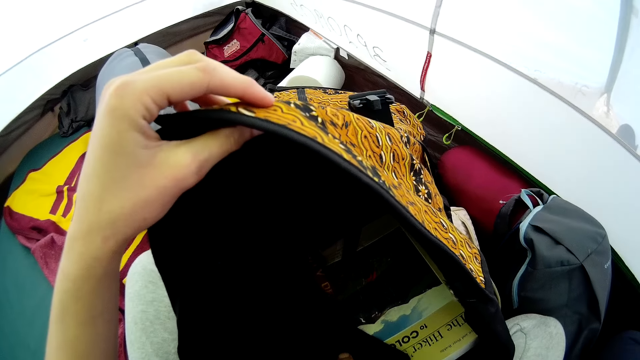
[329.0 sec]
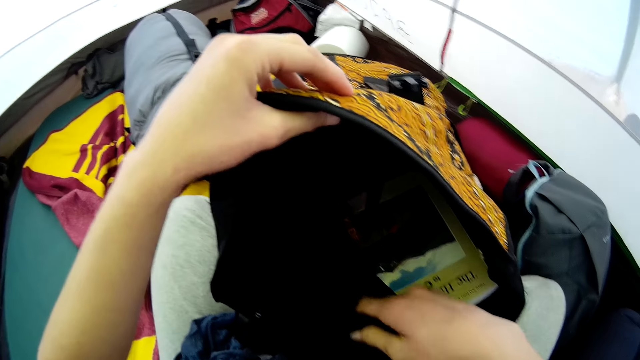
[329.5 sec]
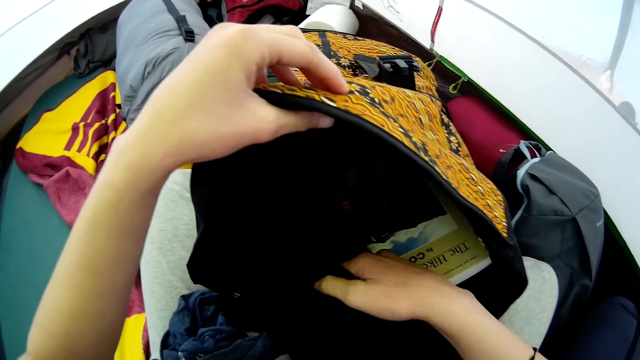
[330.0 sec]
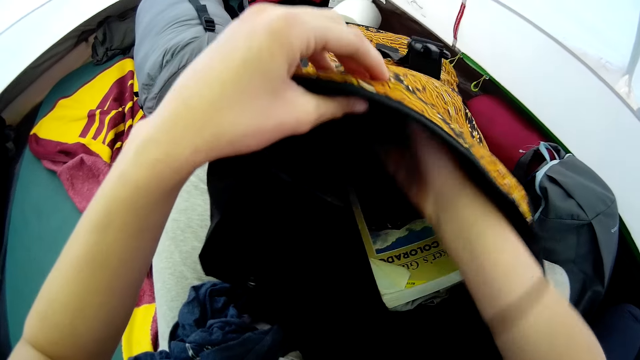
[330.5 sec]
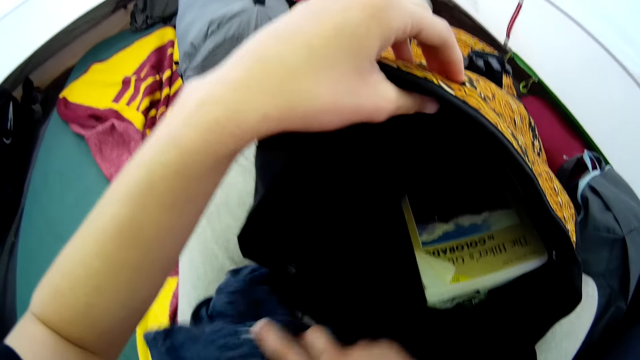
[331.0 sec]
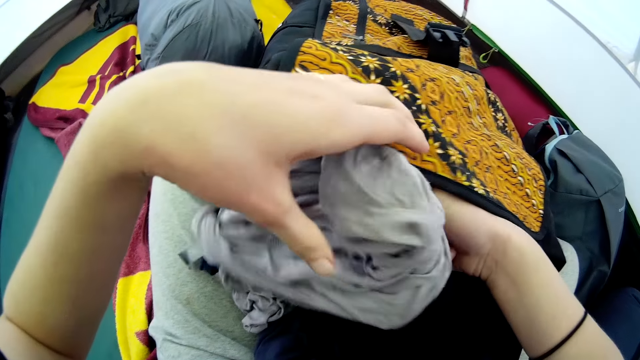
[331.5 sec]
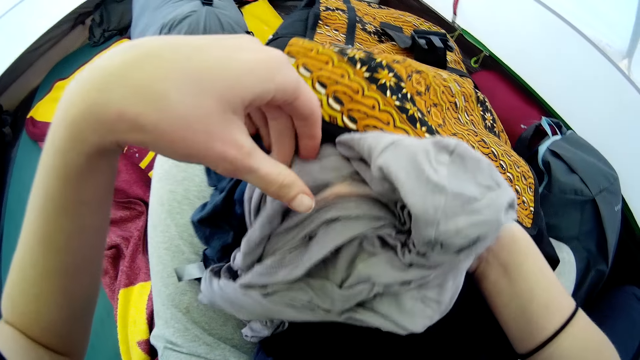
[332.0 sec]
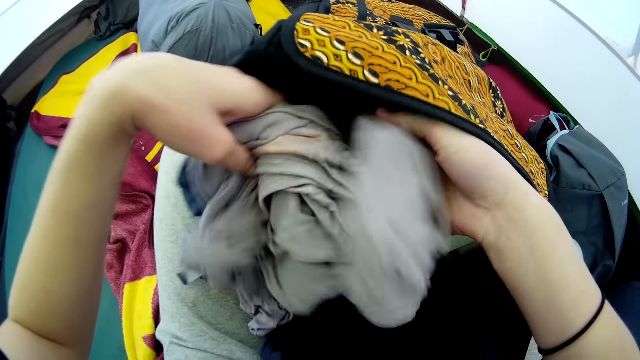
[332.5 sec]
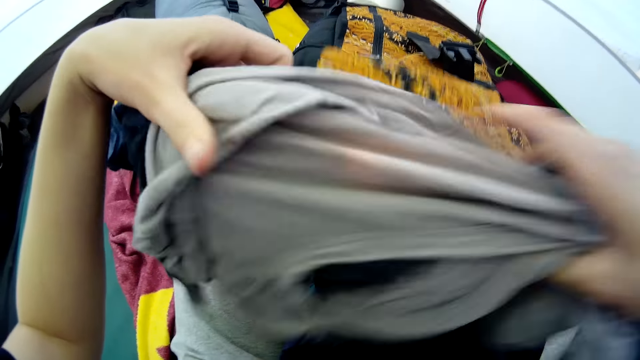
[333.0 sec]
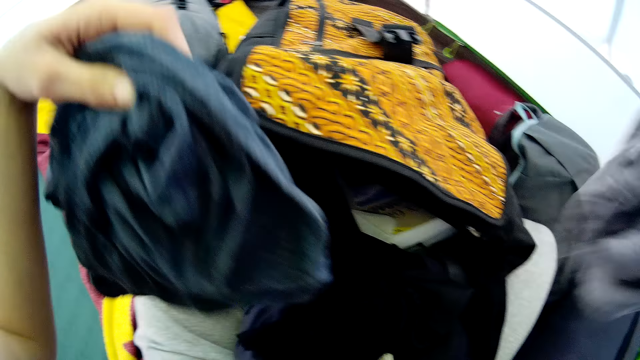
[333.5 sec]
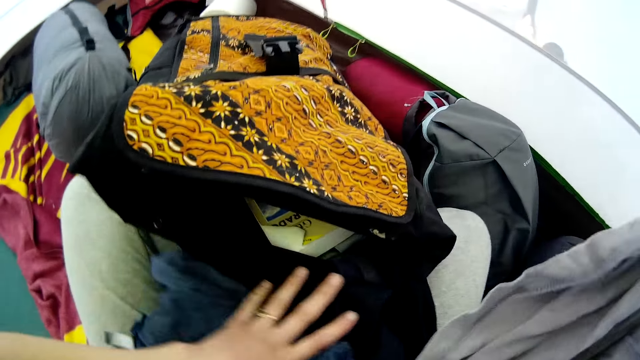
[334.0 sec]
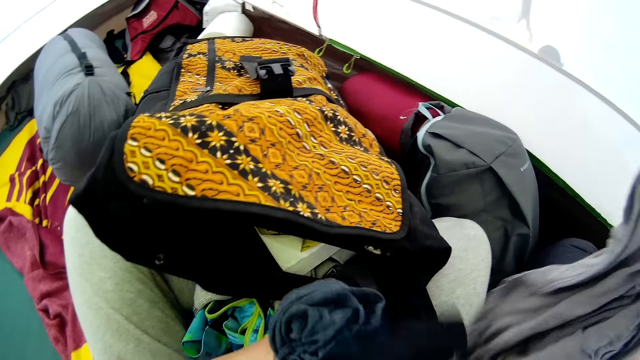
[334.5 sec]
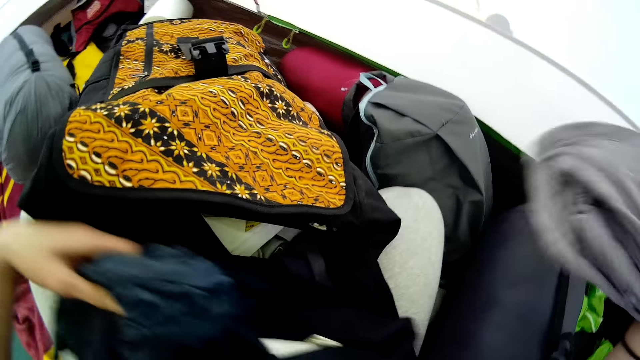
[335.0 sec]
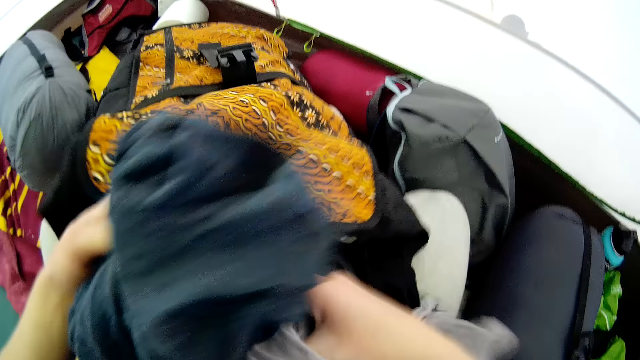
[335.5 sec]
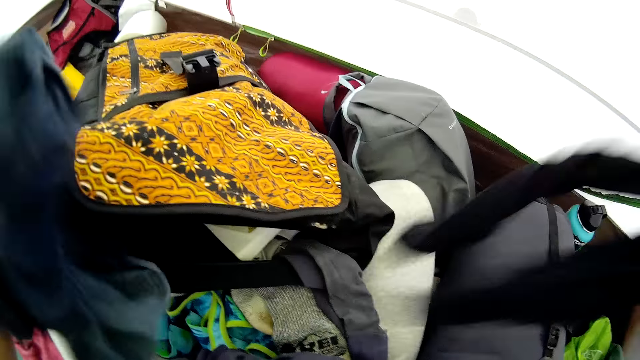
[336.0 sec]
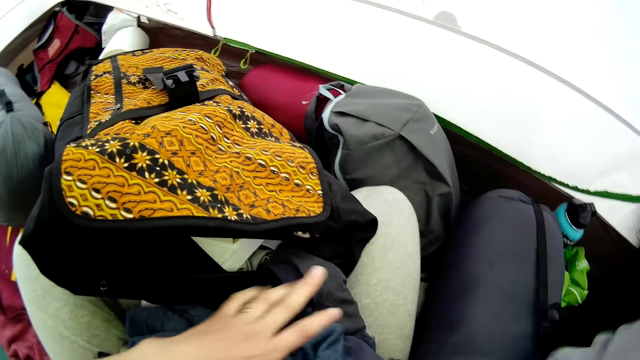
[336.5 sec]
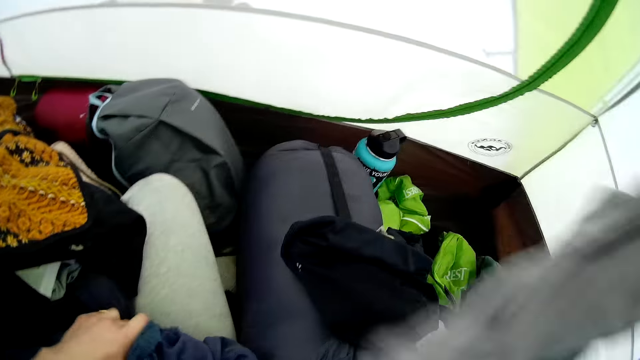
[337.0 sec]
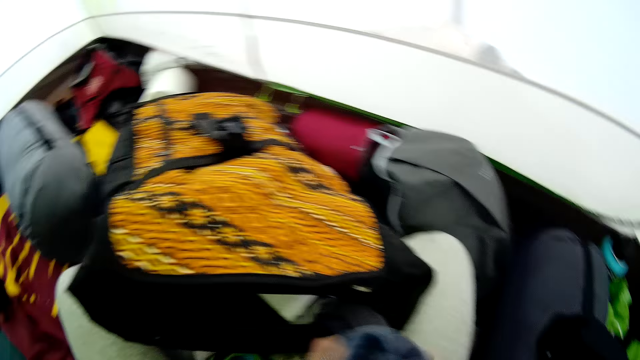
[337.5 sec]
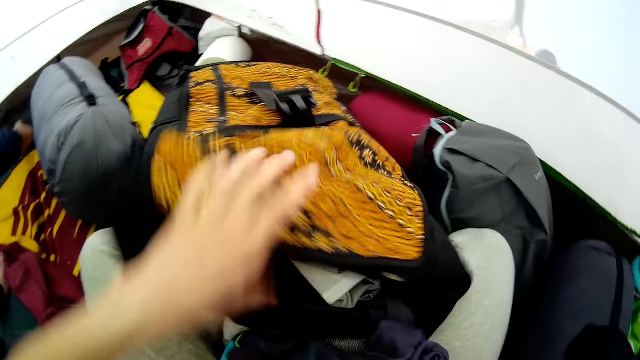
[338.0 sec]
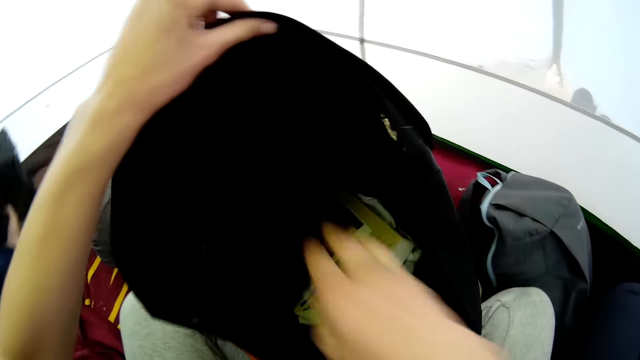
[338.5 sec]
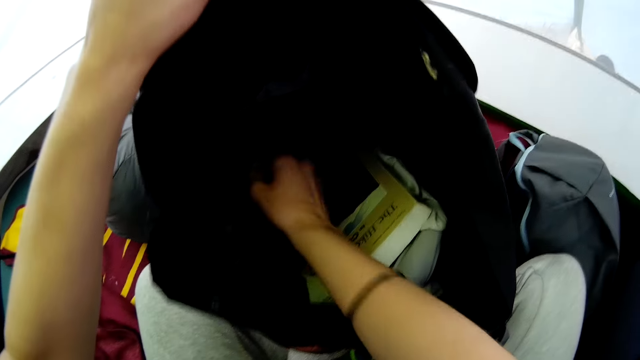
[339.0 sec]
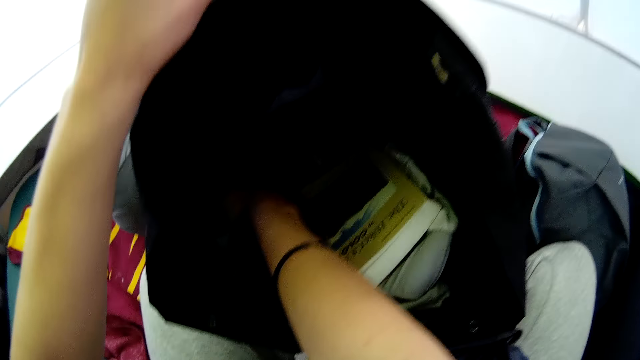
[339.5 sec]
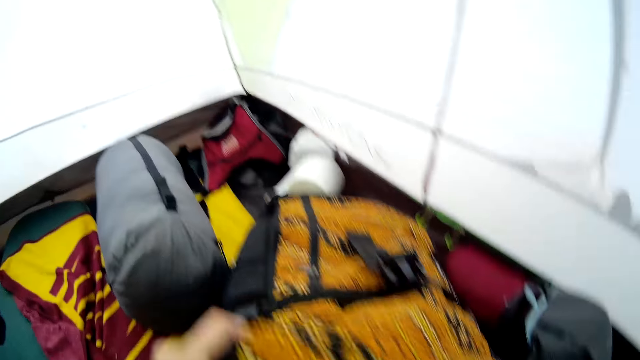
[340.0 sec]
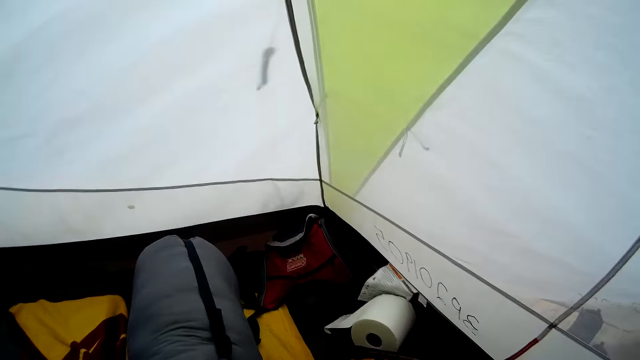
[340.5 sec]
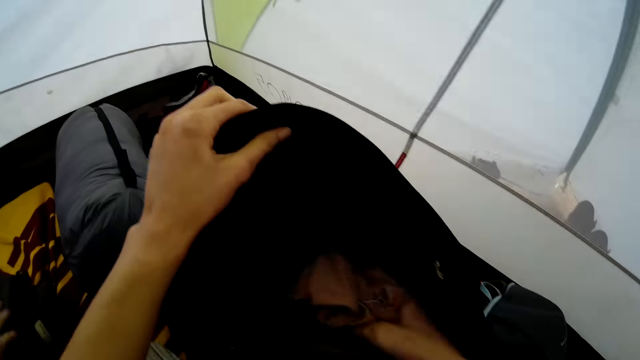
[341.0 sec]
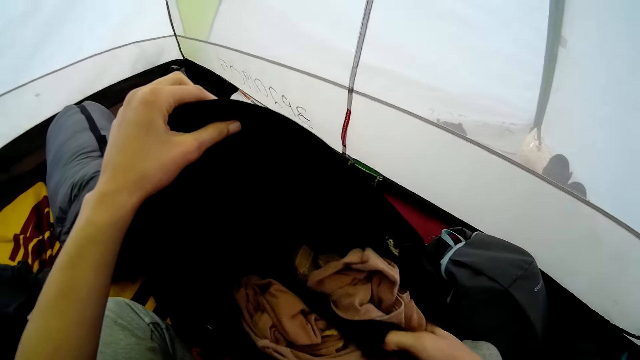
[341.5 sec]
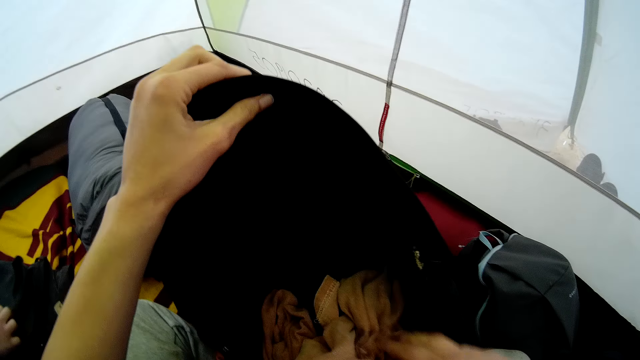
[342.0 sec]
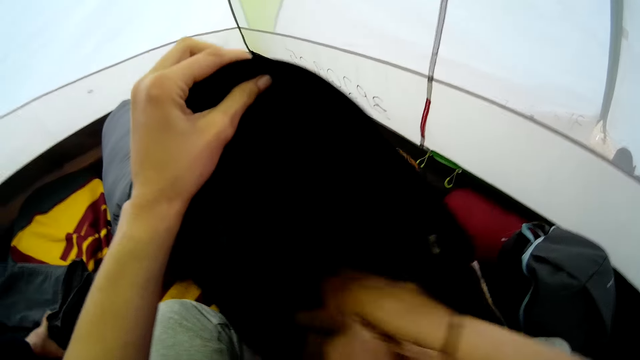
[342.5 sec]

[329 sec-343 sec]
The camera wearer picks up clothes. They move the cloth, hold the cloth, and pick up the cloth. They move the cloth to the side. They separate the clothes. They look around. They open the bag and put a hand in the bag. They look around. They take the cloth from the bag.

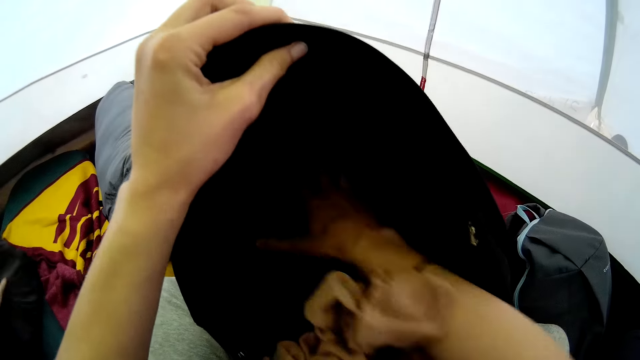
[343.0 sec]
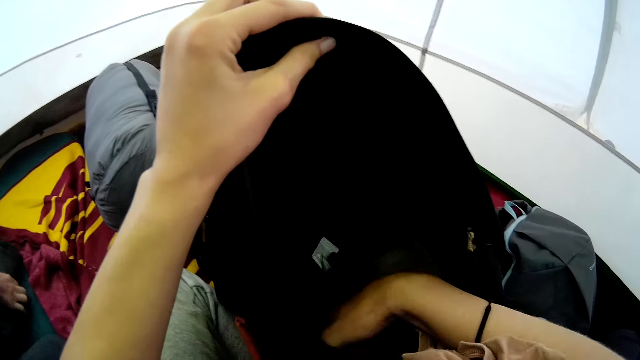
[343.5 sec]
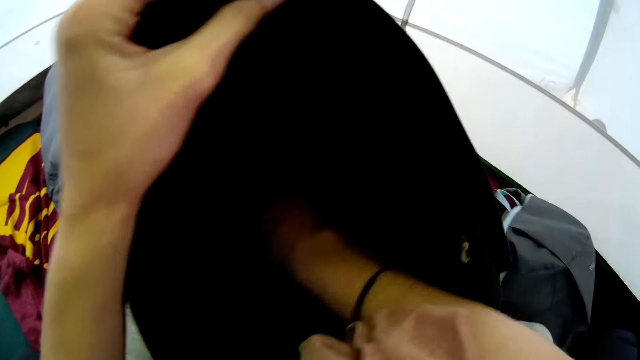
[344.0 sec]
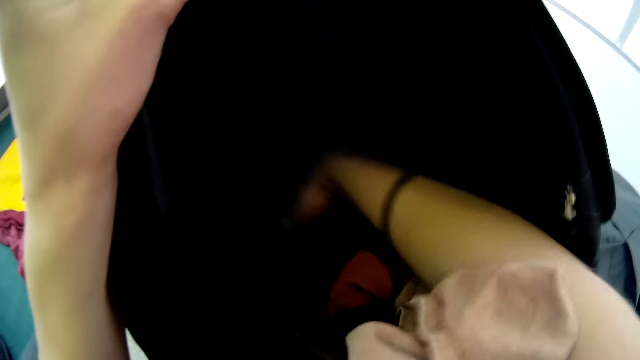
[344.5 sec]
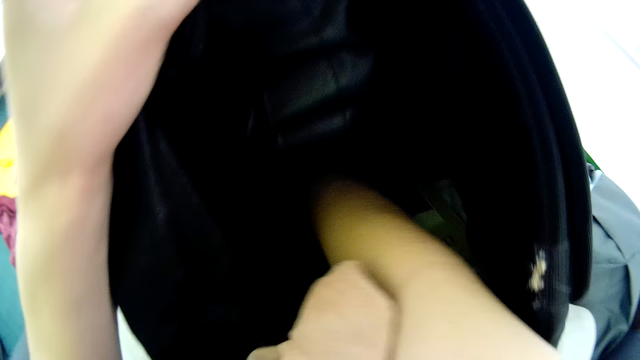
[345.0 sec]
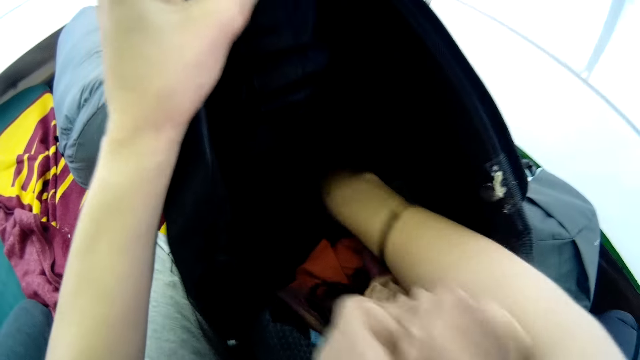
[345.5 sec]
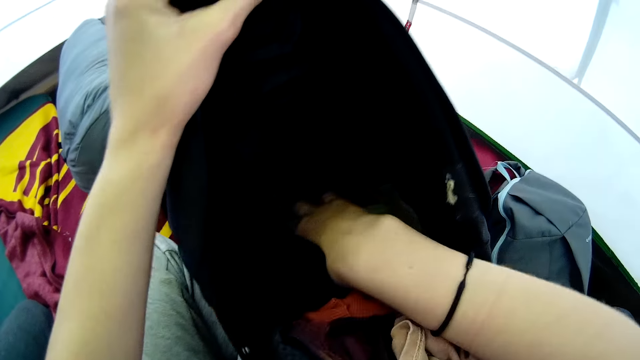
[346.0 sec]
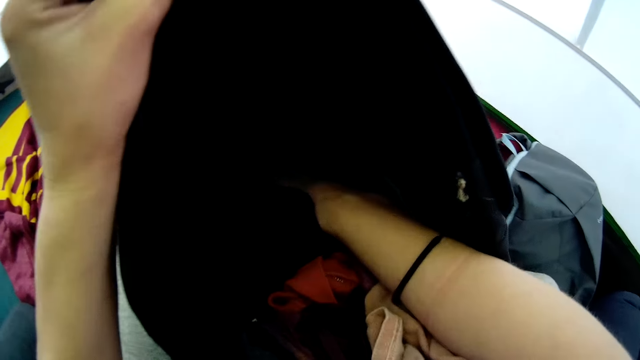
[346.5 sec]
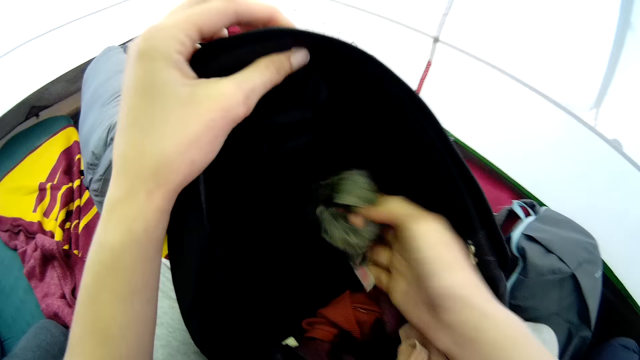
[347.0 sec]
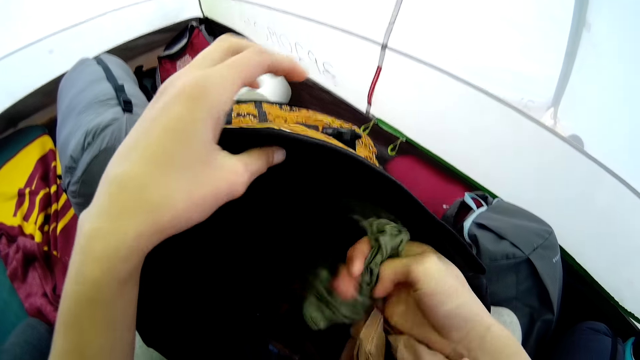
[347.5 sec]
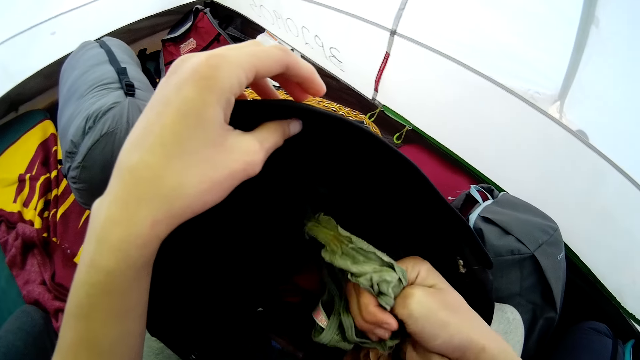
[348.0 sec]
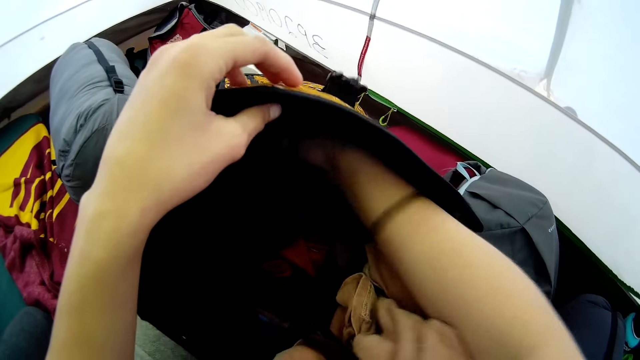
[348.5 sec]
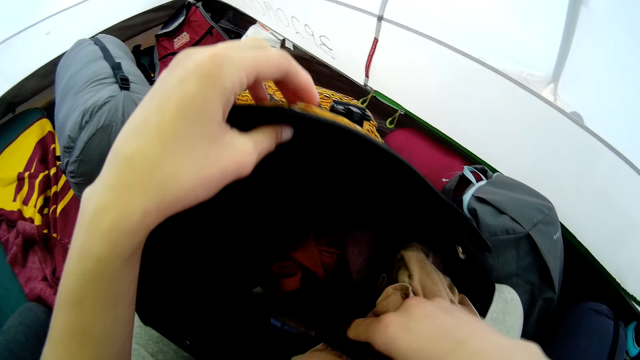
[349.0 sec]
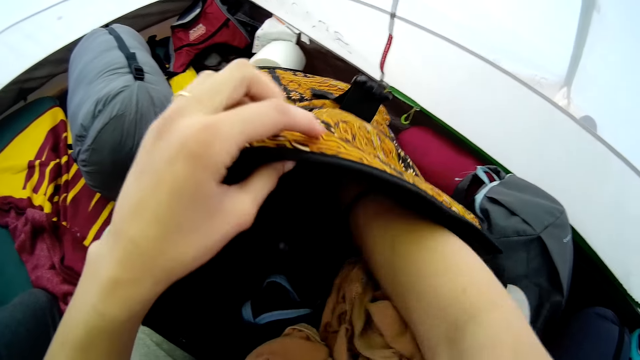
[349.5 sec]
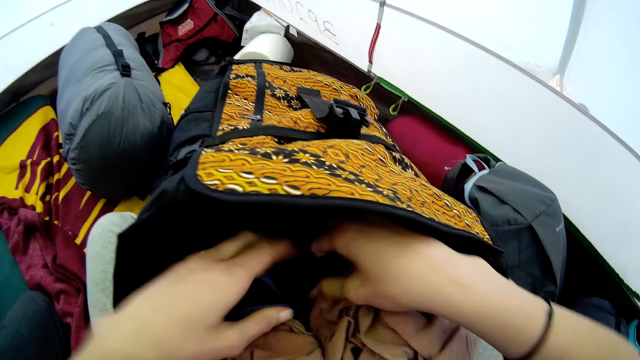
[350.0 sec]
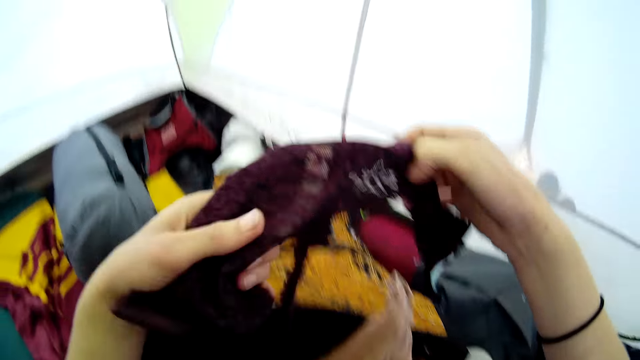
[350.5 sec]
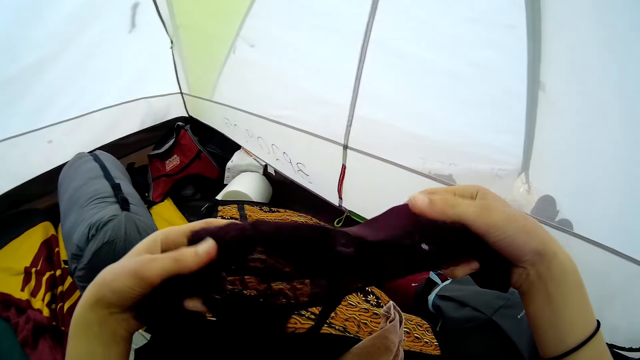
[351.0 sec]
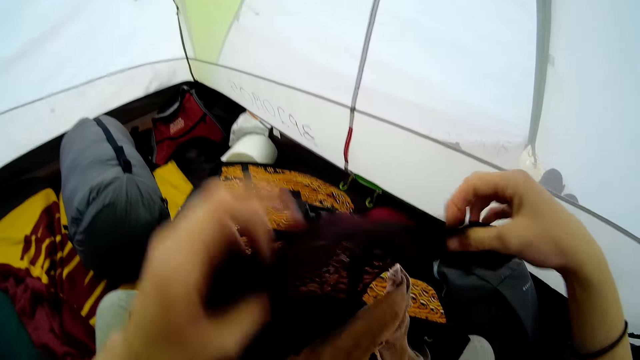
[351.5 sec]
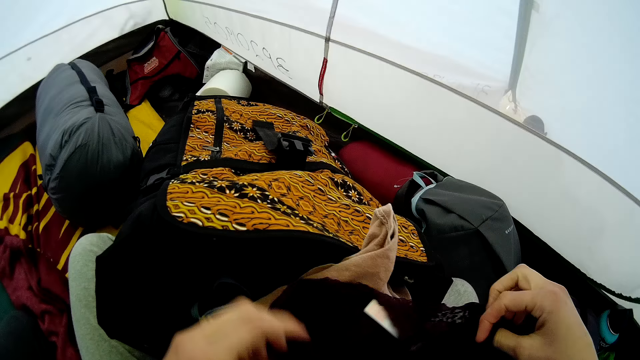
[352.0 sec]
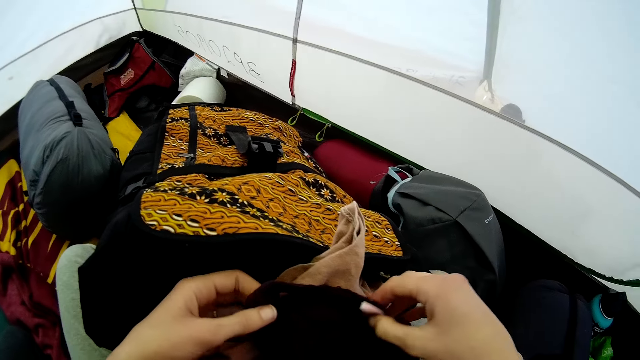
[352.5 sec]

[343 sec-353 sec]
A man folds the cloth. The camera wearer puts a hand in the bag. They remove an undergarment in the bag. They put the undergarment in the bag. They put the undergarment in the bag again. They pick up the undergarment and turn the undergarment.
